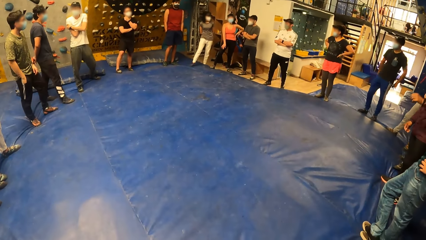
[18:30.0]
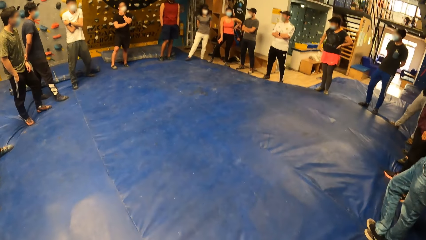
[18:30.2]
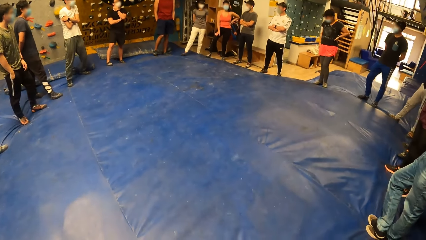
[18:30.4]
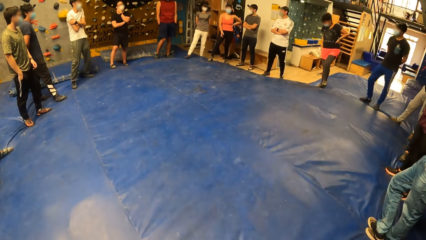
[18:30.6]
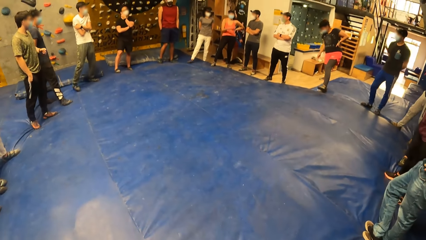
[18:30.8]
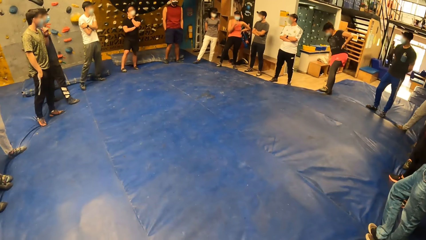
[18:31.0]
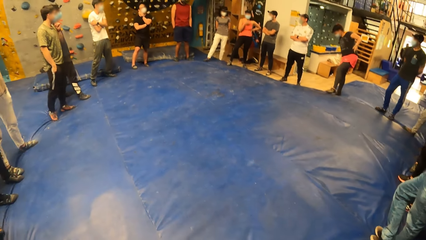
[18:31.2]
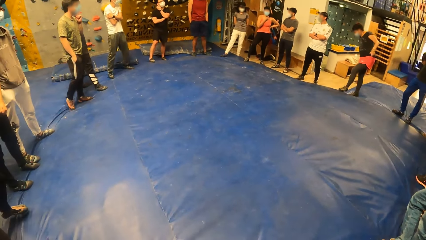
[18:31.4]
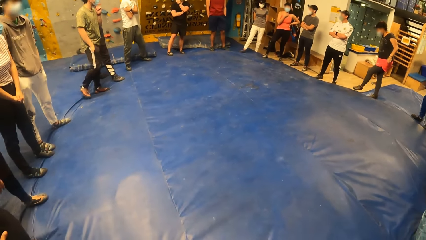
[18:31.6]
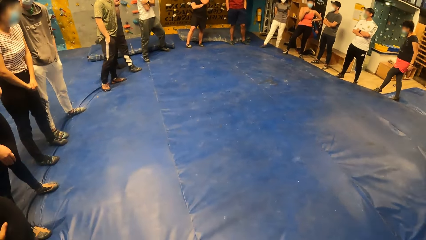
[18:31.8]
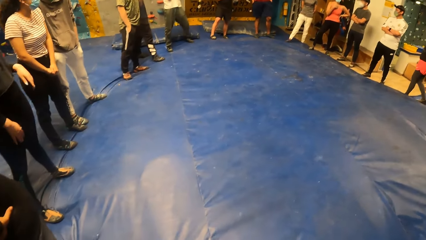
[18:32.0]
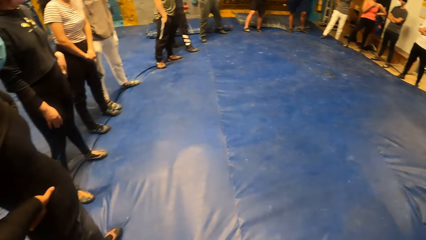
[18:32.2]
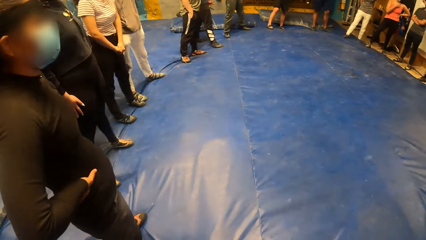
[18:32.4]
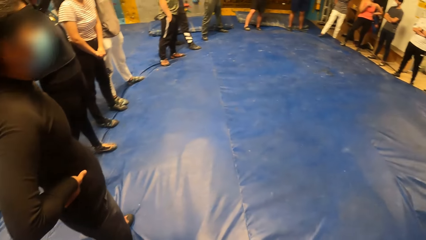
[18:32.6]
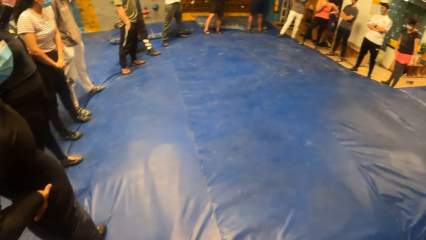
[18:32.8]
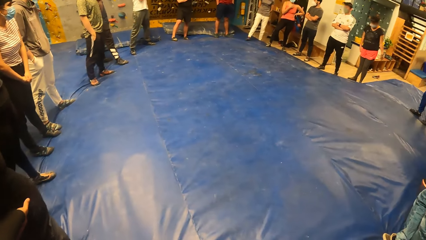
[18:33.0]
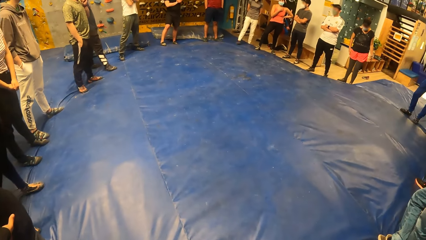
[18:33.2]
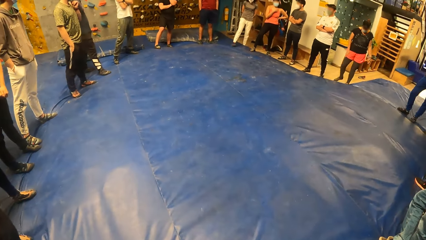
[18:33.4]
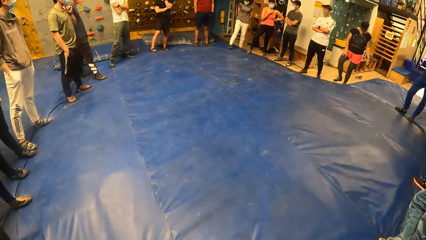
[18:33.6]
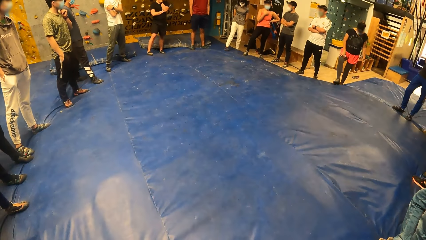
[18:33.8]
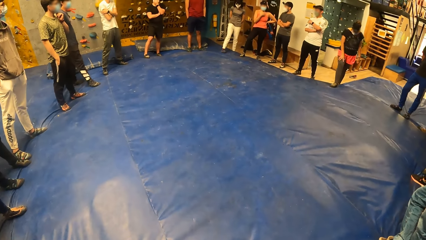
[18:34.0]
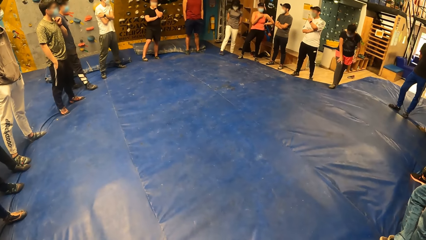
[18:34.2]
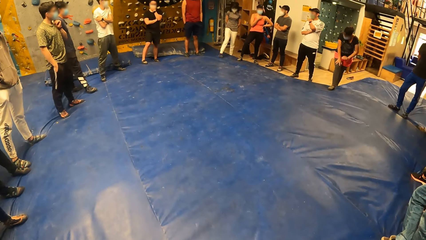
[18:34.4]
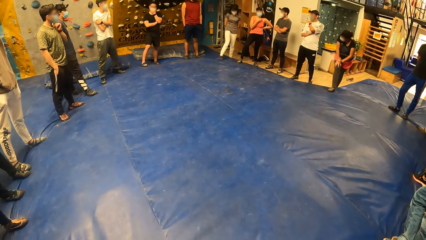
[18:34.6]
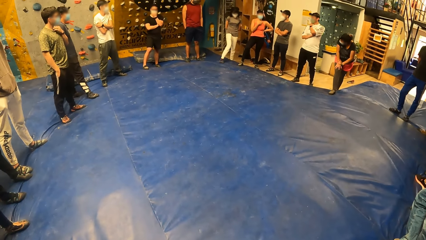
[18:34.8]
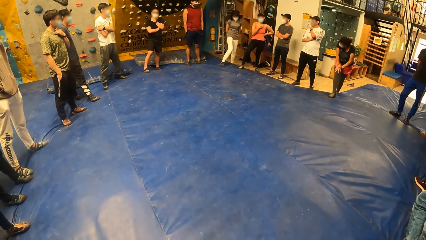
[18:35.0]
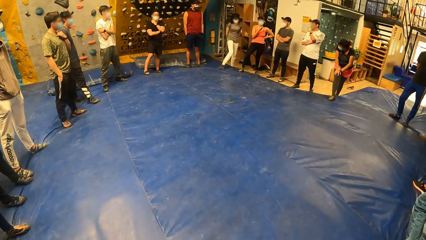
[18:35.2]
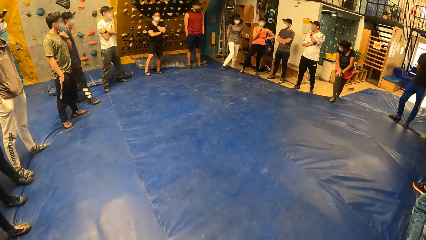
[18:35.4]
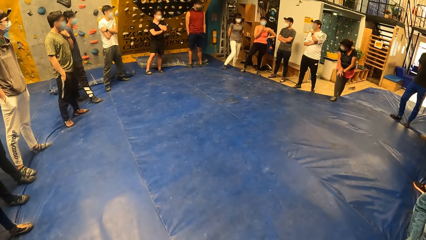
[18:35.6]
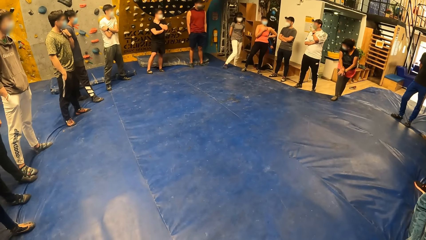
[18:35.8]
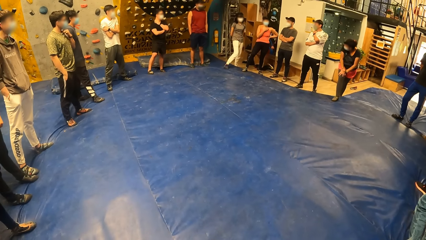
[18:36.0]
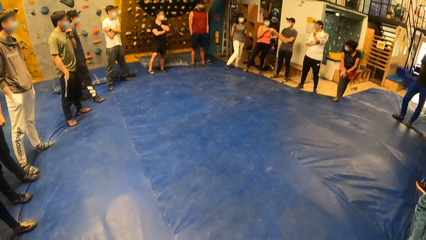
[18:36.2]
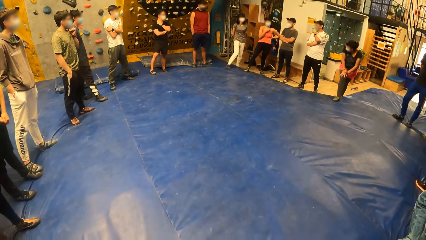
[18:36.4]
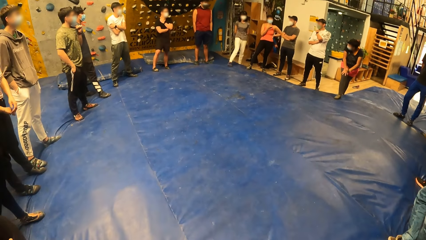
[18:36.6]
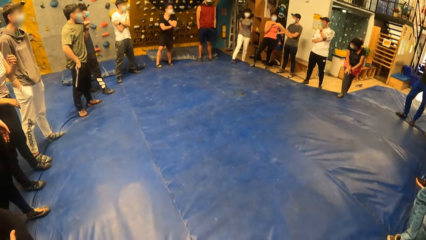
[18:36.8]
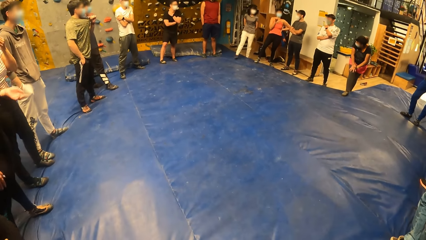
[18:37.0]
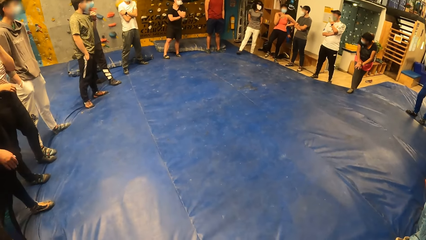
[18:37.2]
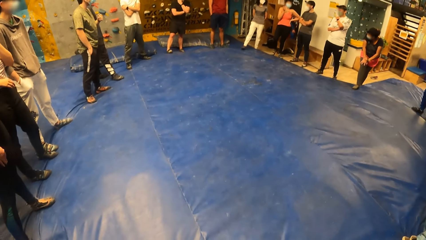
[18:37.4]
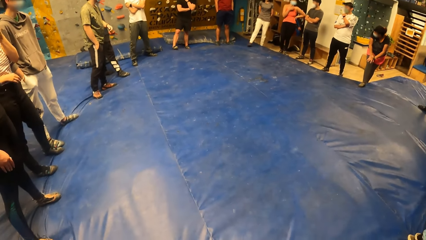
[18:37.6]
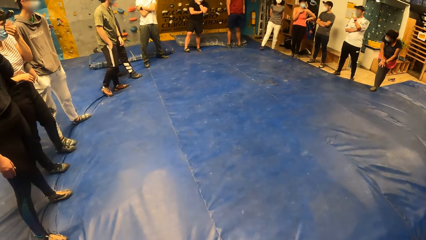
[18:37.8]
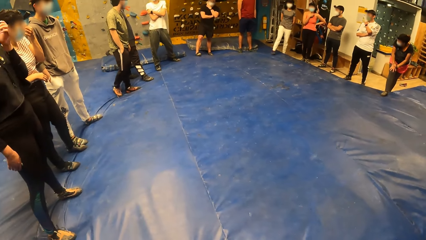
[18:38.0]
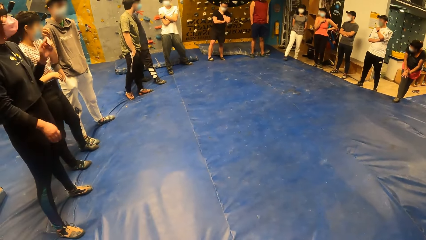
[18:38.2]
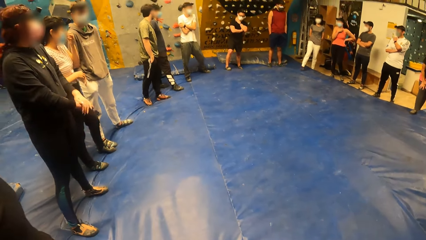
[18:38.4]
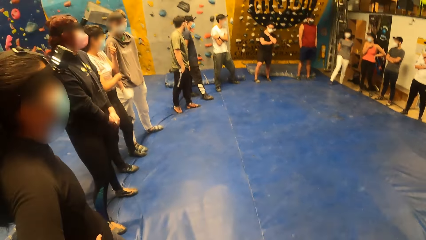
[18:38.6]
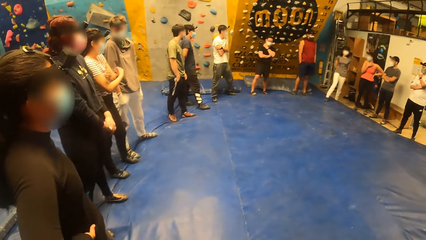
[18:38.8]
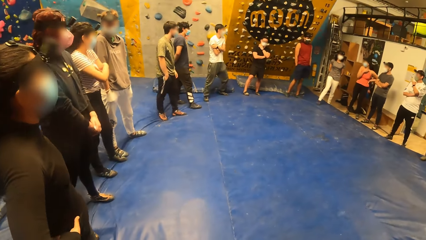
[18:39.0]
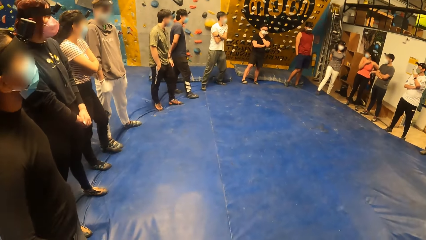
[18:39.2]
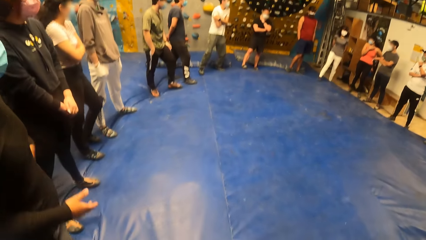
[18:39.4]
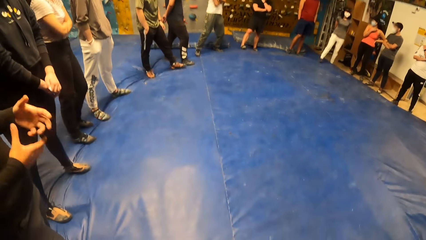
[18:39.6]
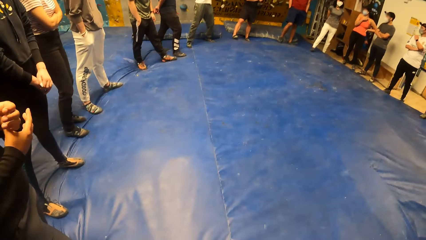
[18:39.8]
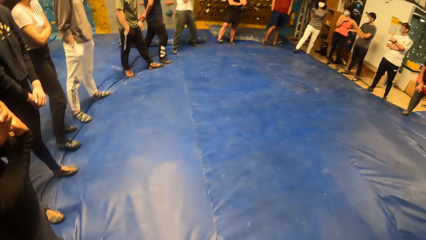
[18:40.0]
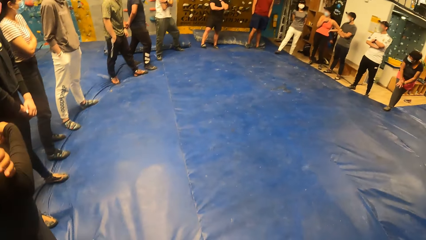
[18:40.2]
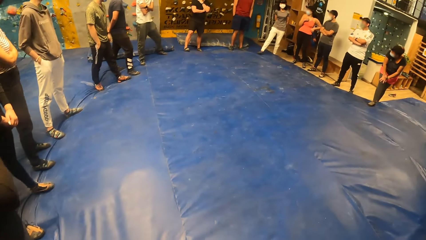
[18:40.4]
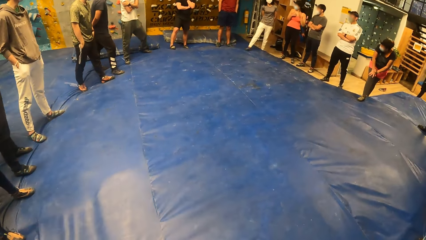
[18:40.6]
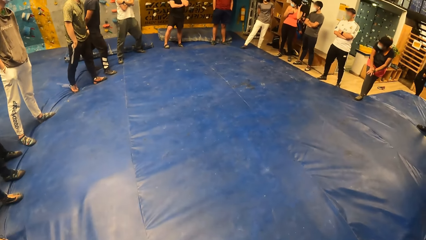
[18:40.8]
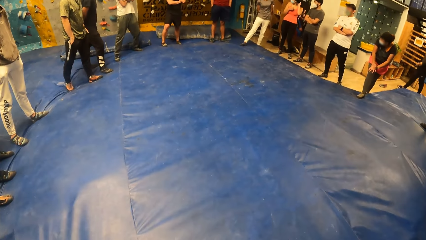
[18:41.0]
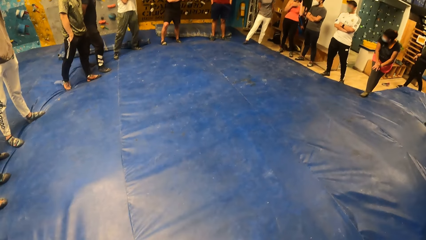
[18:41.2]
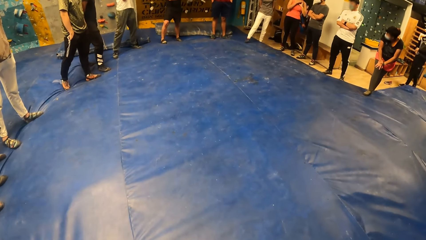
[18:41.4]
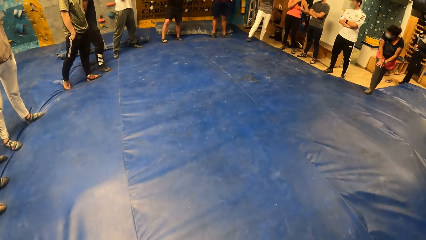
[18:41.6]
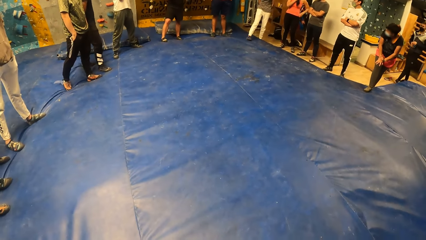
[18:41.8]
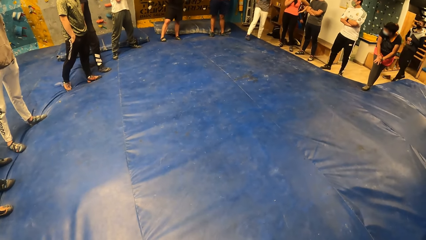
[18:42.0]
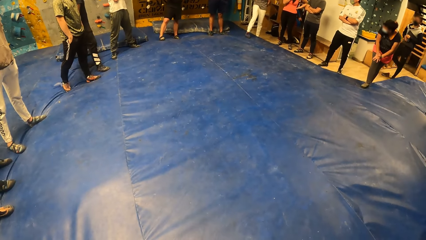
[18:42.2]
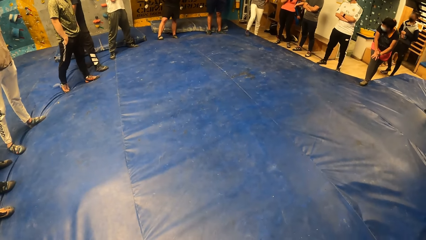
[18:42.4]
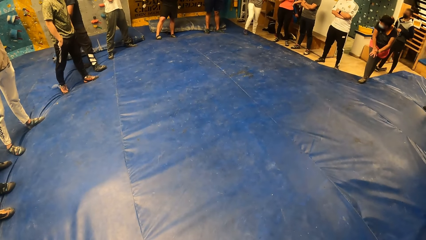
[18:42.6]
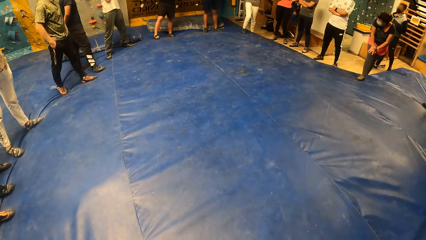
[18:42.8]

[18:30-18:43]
A man adjusts a facemask on his face with his left hand. The man adjusts his shirt with his left hand. A woman adjusts a facemask on her face with her left hand.

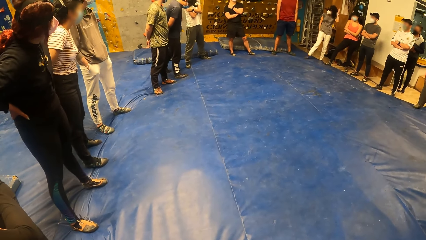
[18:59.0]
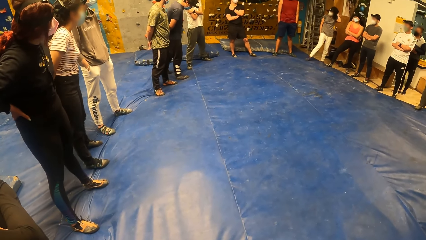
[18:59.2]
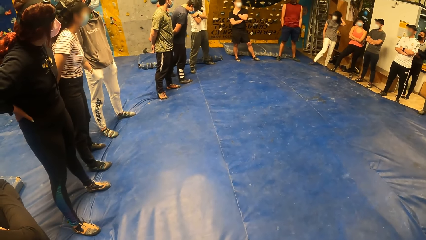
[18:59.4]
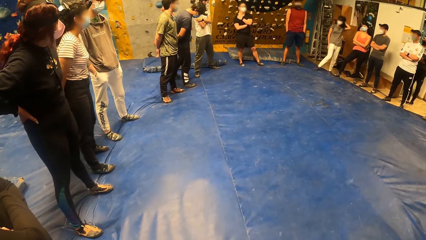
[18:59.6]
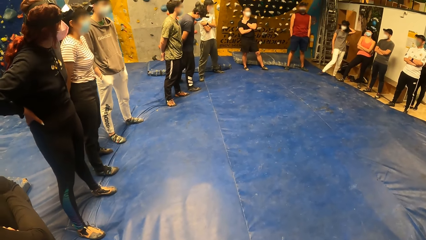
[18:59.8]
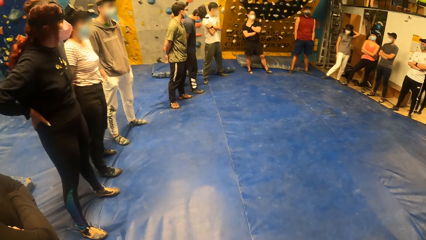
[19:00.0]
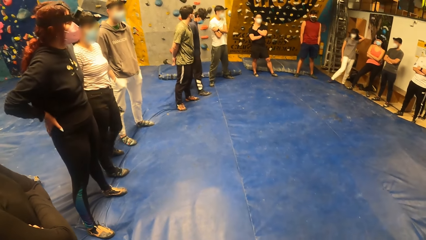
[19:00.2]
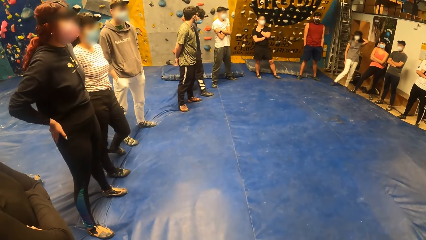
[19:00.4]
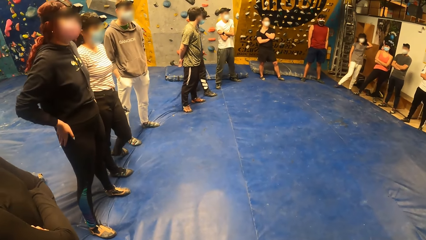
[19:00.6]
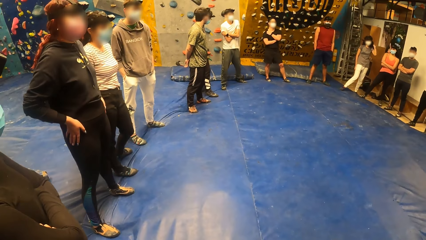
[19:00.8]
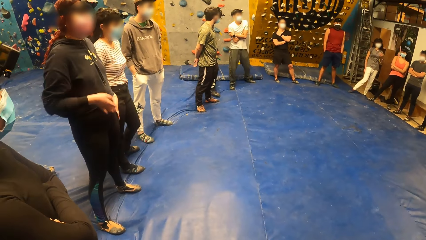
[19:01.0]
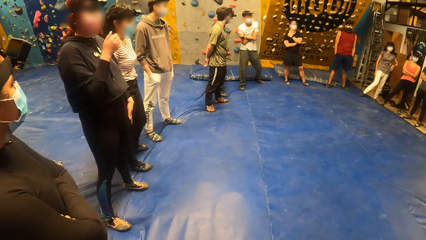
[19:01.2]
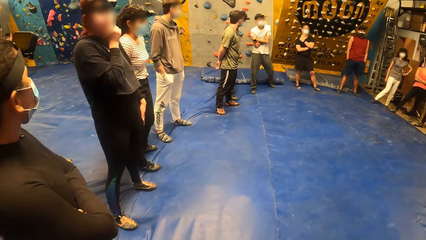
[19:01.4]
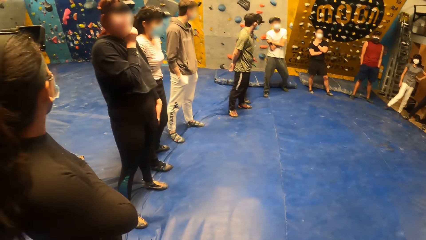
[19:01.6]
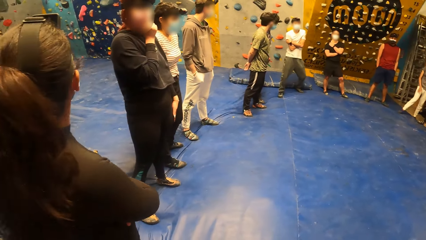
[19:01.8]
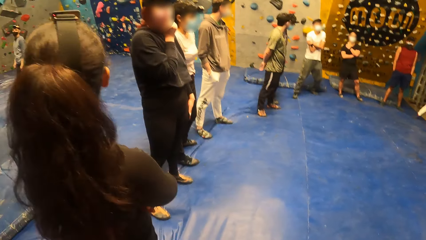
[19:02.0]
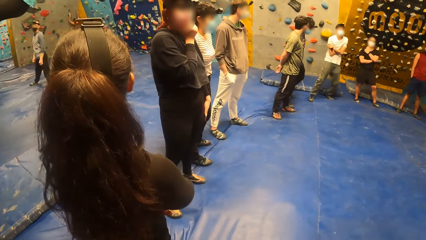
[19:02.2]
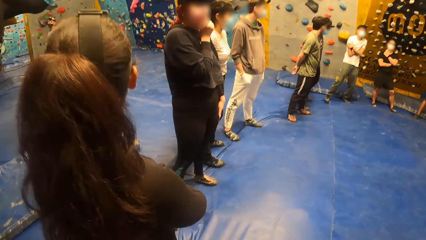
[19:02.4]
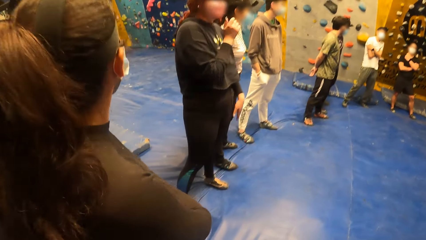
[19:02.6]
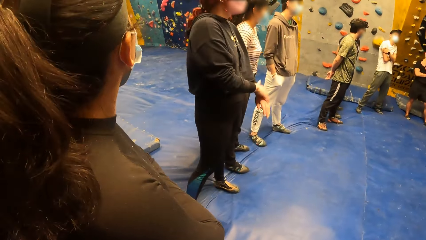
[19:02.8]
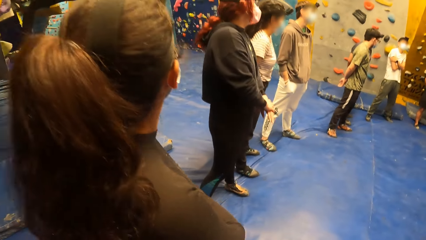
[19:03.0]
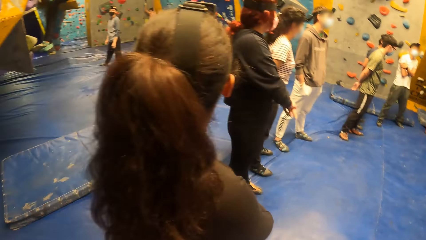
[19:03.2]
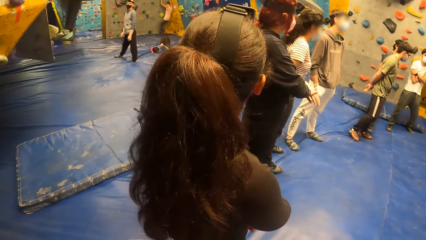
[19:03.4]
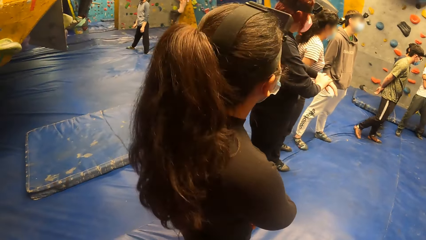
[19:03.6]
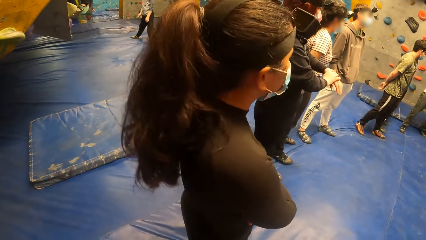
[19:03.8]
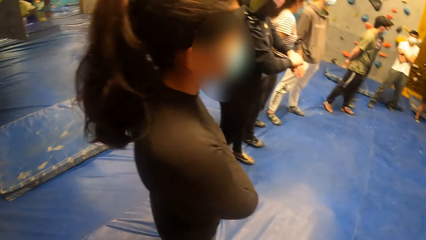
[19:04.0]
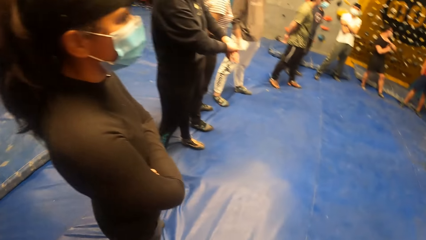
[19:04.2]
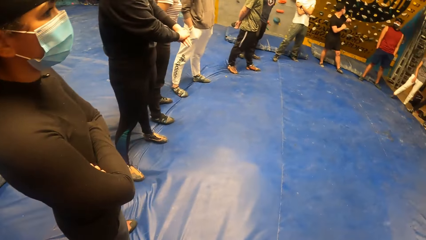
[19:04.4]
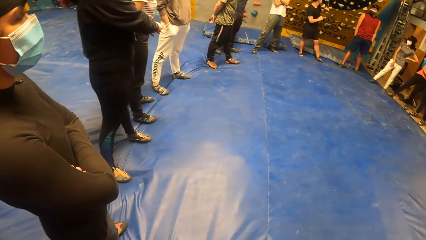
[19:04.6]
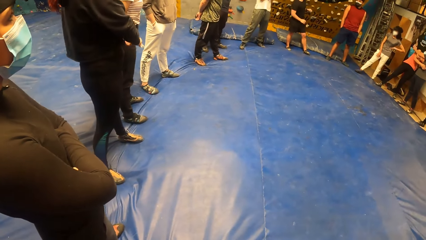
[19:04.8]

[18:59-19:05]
A woman adjusts a facemask on her face with her right hand.
